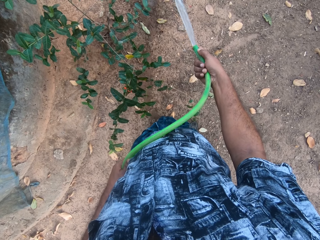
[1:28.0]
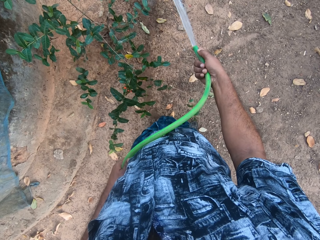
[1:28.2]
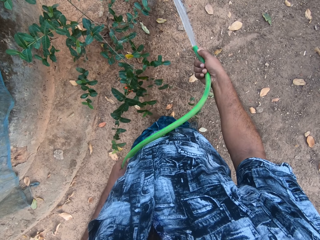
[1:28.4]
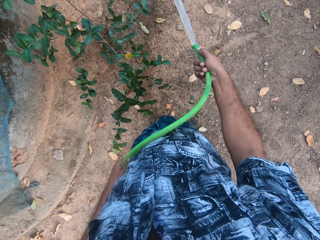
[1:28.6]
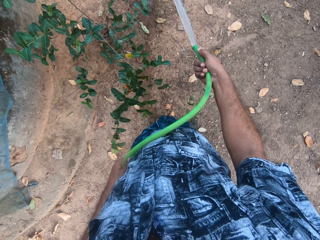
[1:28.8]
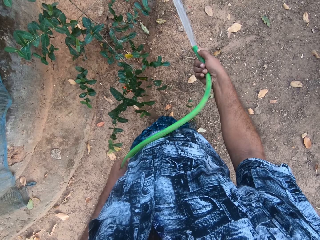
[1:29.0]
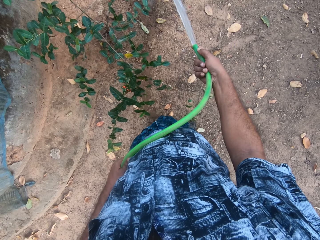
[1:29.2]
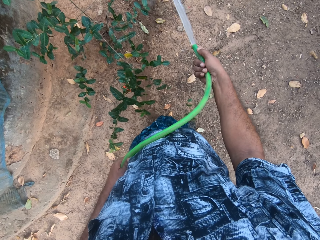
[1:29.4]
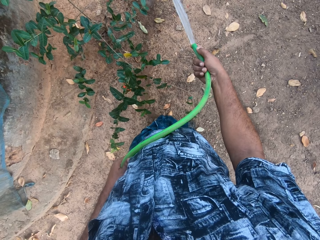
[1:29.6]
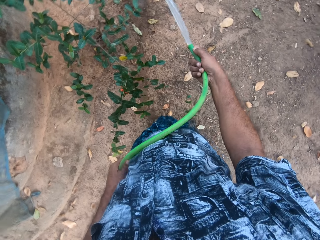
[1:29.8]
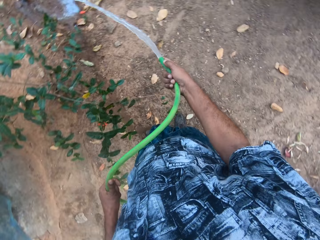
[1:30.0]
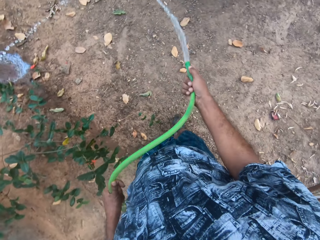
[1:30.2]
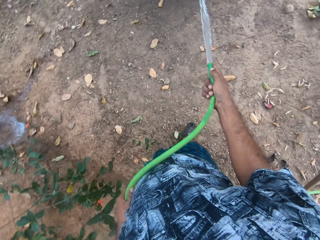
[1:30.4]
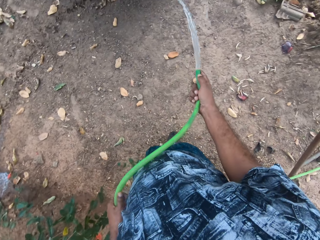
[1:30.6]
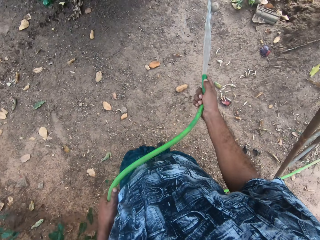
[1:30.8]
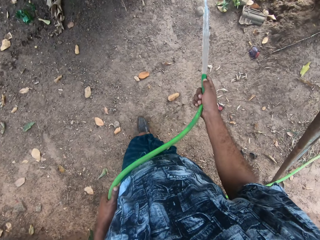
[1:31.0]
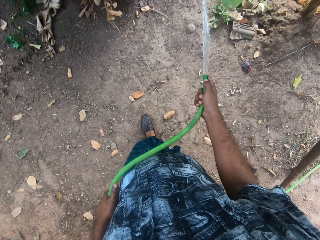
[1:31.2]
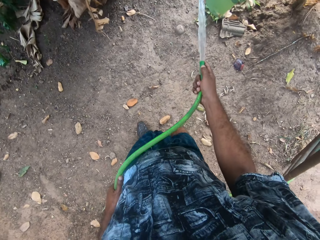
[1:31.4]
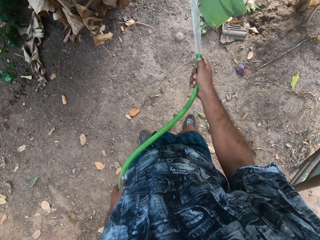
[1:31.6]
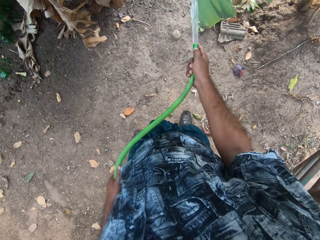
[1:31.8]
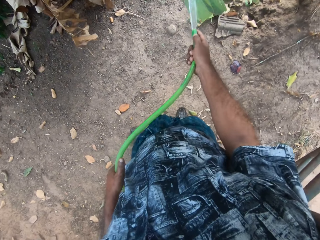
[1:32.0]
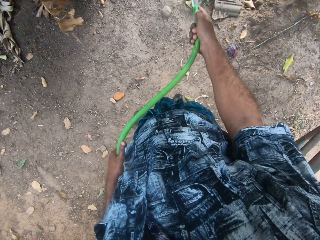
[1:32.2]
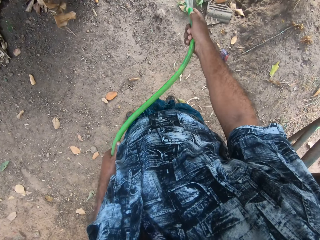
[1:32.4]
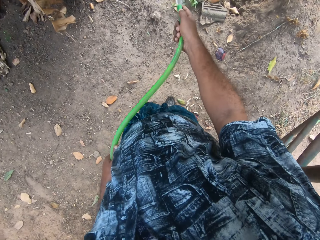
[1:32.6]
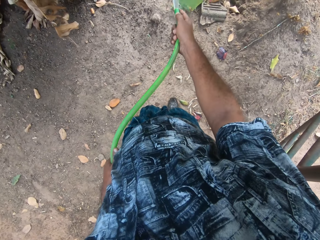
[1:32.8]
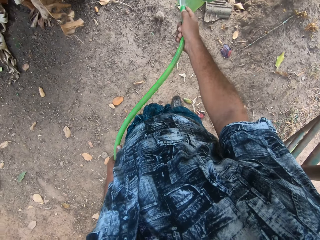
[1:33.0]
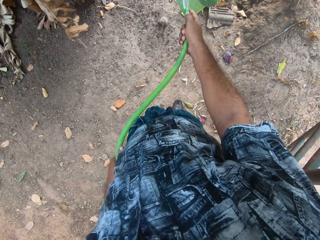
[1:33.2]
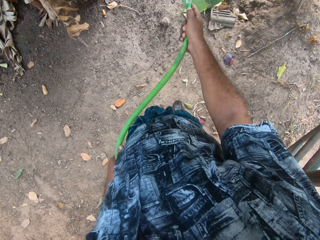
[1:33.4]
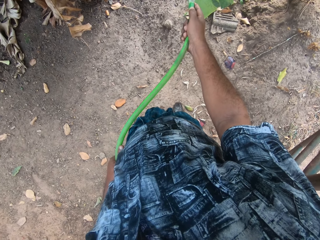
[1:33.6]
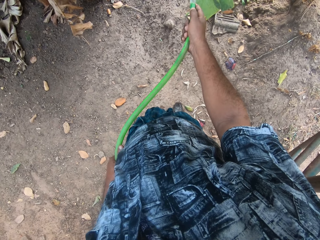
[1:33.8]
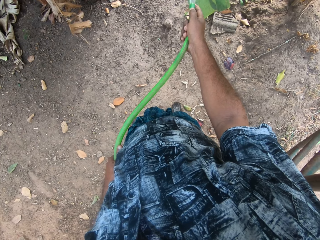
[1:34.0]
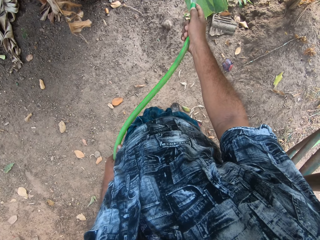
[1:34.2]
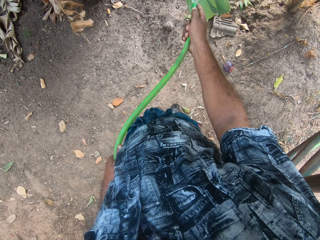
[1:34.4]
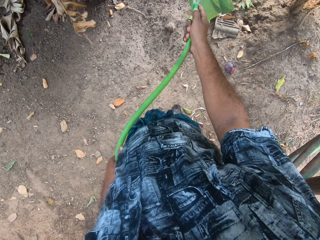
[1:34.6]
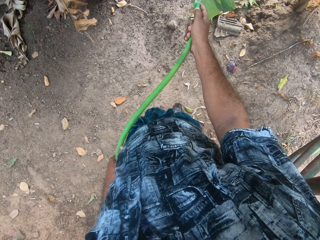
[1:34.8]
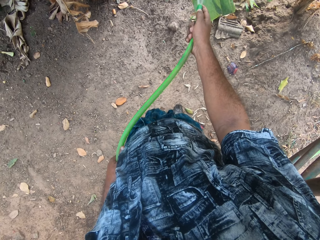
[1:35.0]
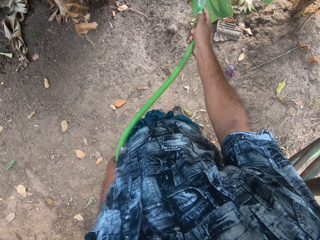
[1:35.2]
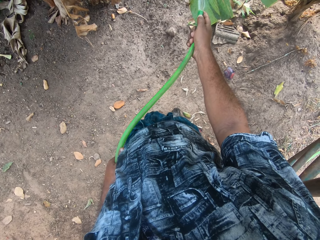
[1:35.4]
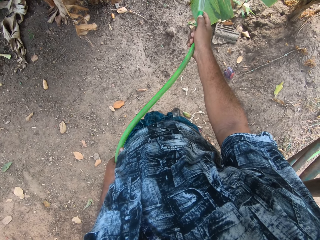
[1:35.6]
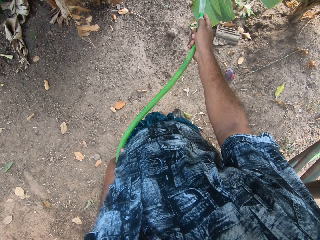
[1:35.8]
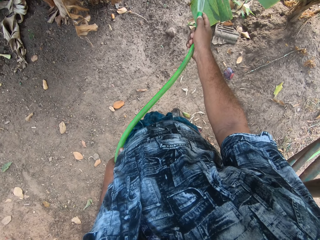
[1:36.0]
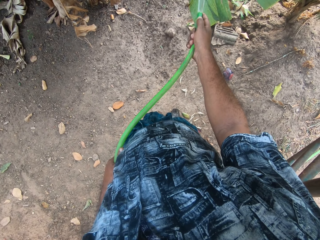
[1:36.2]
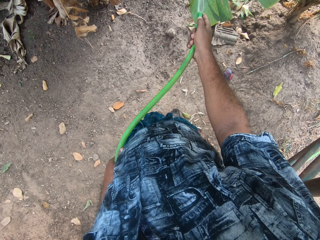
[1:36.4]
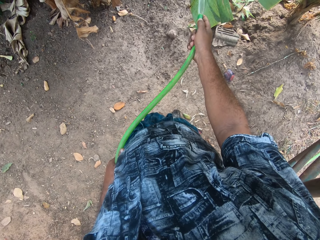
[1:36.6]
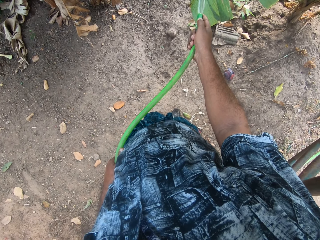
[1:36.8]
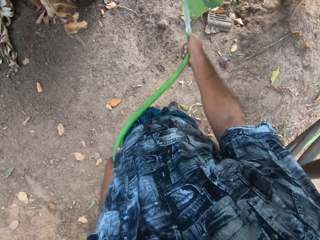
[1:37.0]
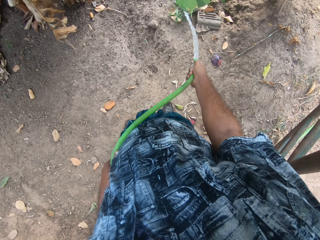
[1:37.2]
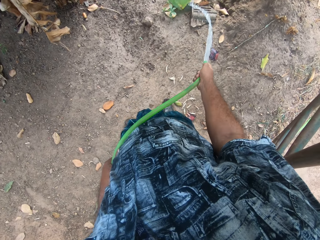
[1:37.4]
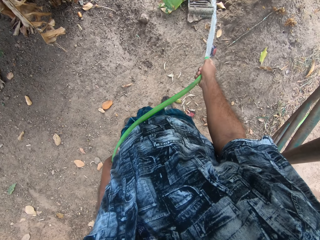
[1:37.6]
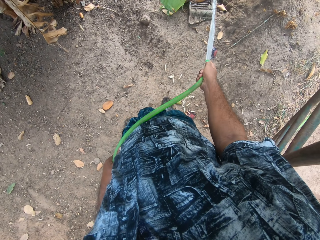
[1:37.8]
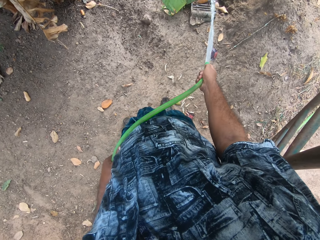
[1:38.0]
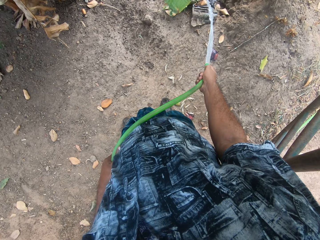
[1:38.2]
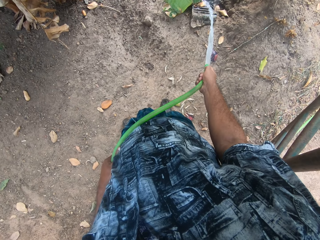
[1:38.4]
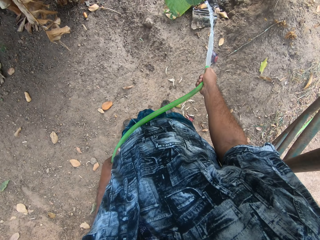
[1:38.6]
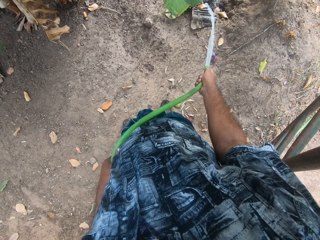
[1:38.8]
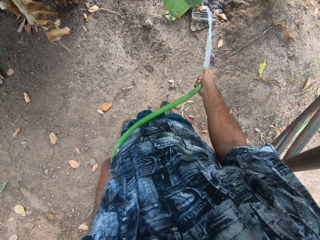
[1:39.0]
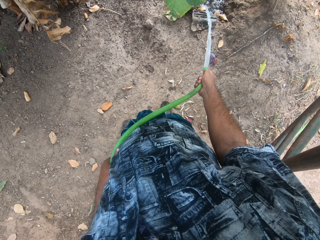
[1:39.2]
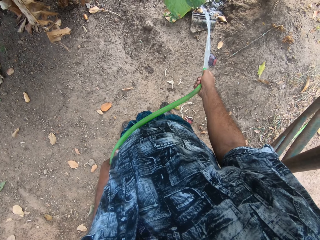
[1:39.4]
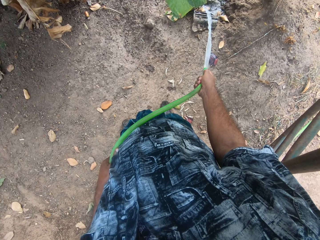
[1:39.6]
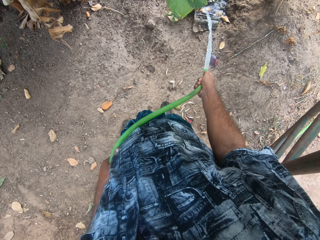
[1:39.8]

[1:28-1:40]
The camera wearer turns around. They walk around the garden. They water the plants.

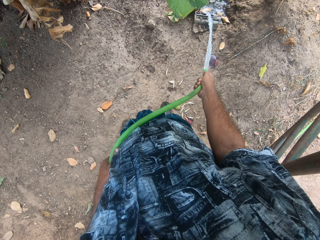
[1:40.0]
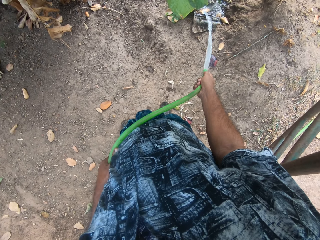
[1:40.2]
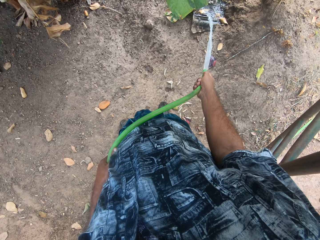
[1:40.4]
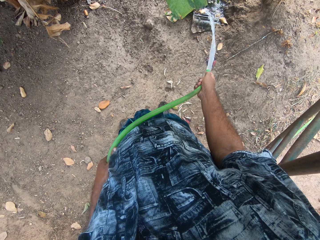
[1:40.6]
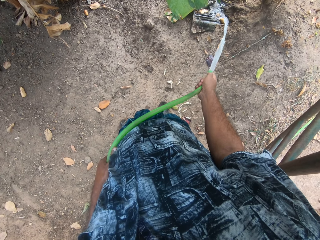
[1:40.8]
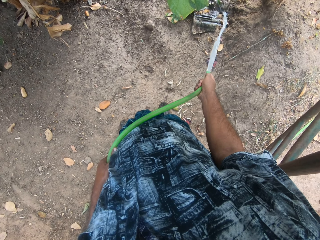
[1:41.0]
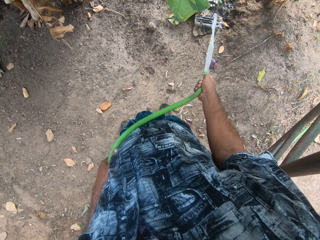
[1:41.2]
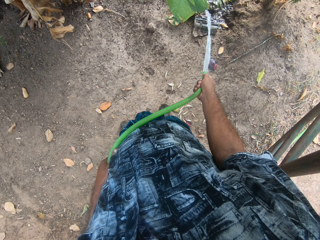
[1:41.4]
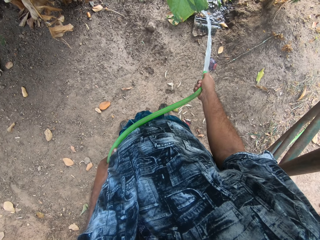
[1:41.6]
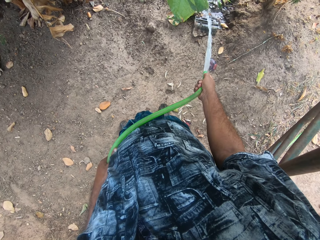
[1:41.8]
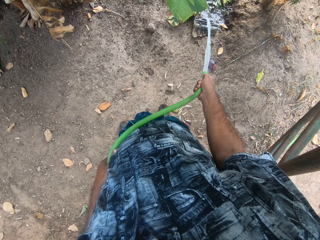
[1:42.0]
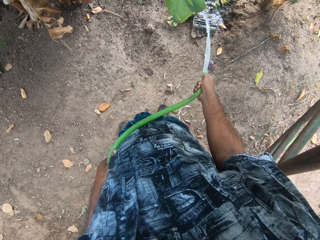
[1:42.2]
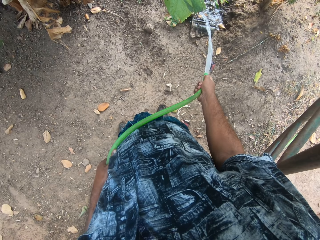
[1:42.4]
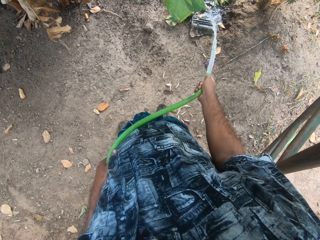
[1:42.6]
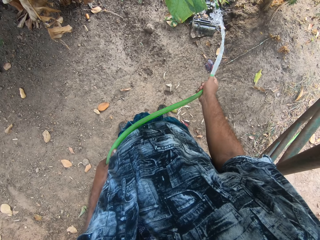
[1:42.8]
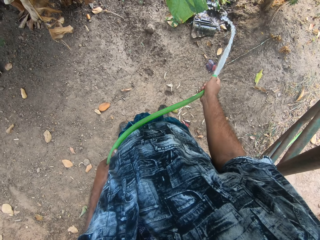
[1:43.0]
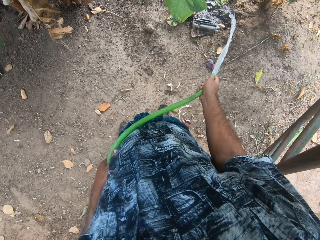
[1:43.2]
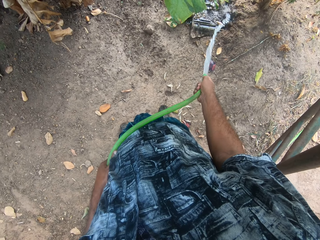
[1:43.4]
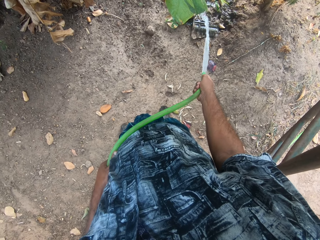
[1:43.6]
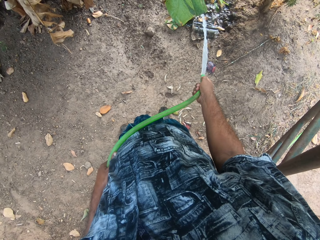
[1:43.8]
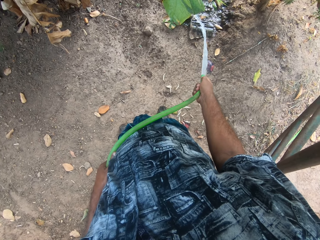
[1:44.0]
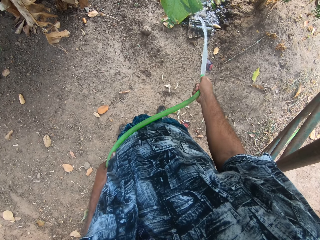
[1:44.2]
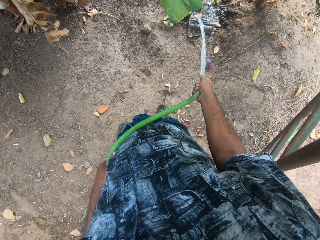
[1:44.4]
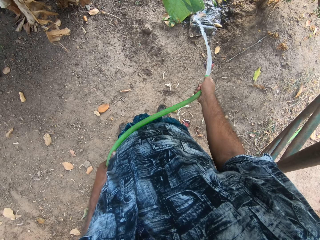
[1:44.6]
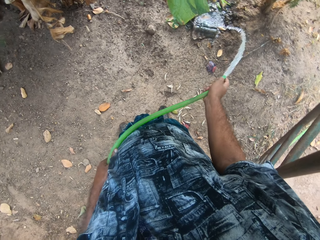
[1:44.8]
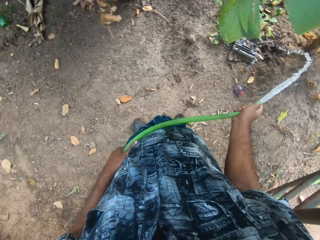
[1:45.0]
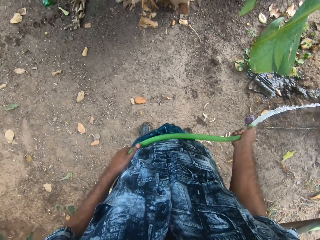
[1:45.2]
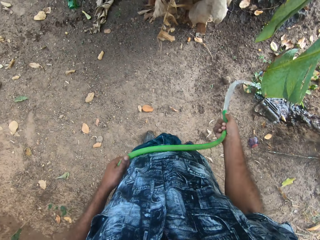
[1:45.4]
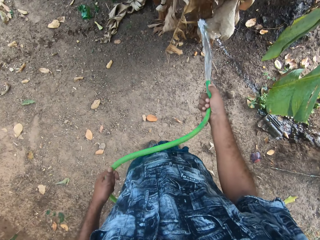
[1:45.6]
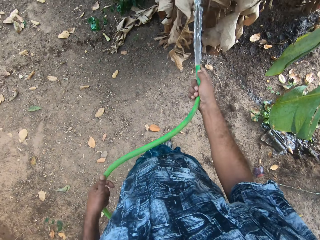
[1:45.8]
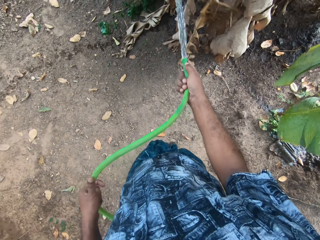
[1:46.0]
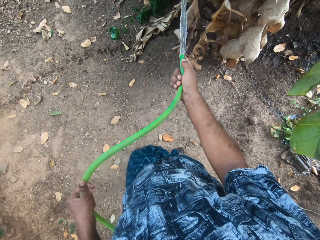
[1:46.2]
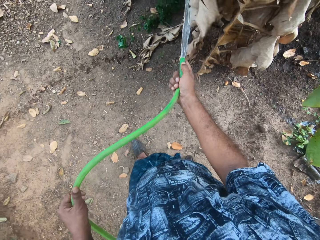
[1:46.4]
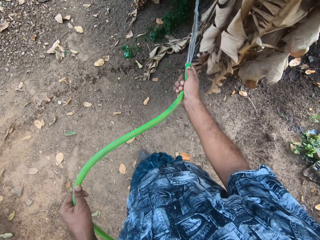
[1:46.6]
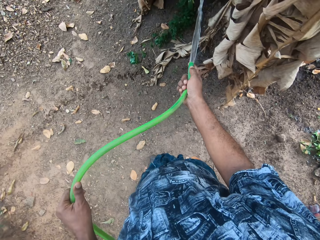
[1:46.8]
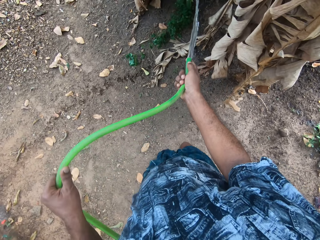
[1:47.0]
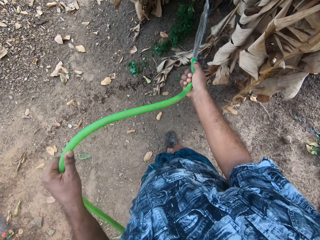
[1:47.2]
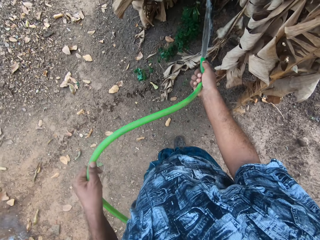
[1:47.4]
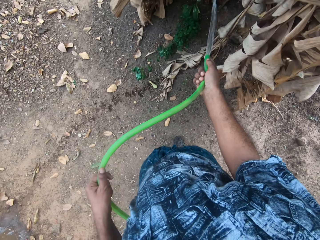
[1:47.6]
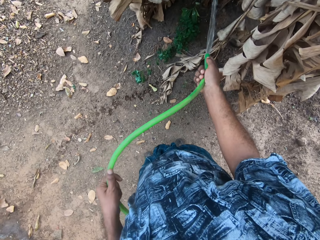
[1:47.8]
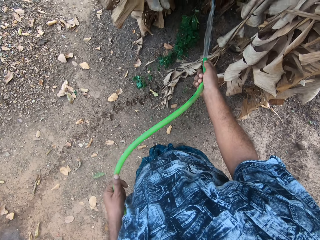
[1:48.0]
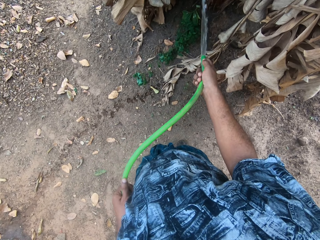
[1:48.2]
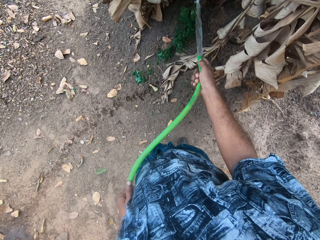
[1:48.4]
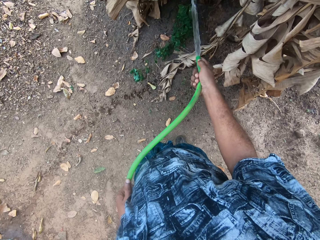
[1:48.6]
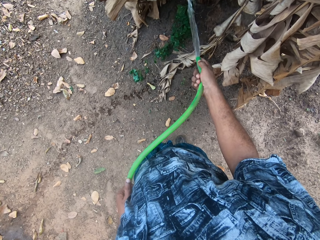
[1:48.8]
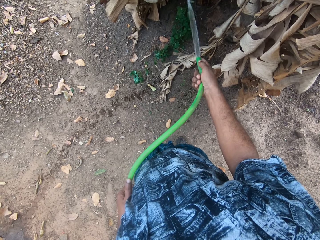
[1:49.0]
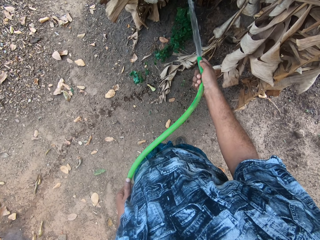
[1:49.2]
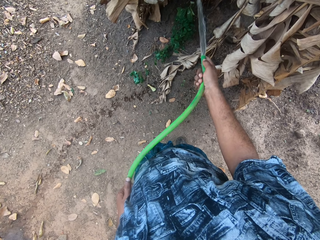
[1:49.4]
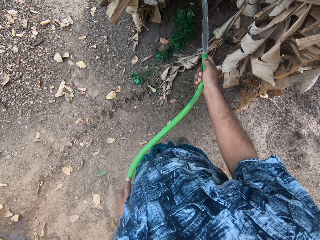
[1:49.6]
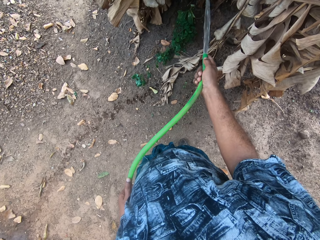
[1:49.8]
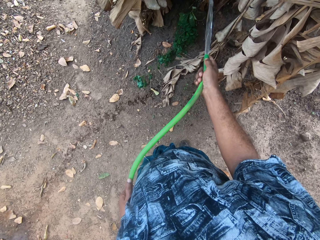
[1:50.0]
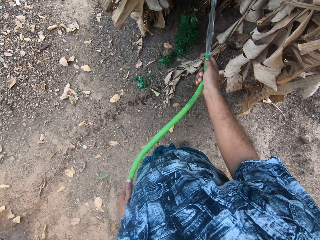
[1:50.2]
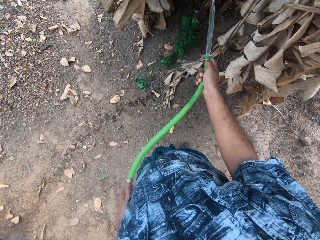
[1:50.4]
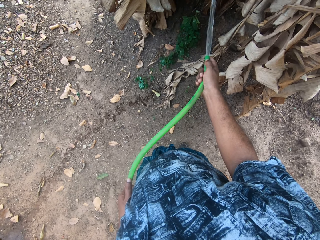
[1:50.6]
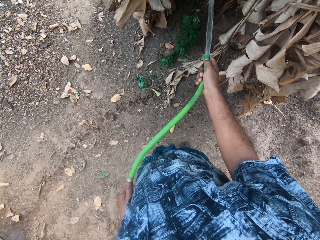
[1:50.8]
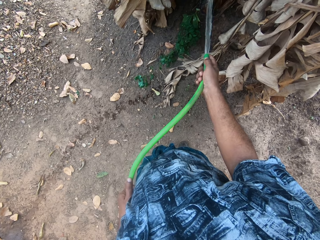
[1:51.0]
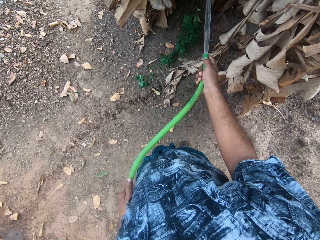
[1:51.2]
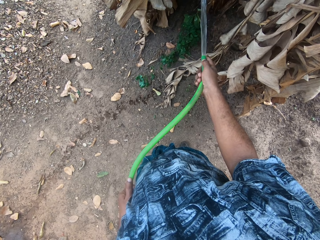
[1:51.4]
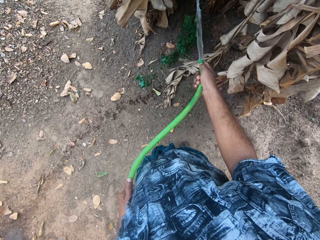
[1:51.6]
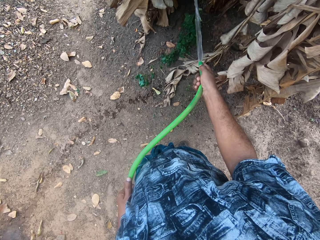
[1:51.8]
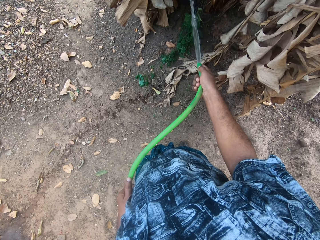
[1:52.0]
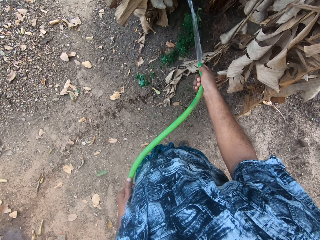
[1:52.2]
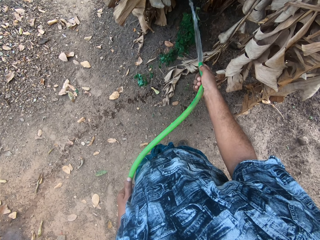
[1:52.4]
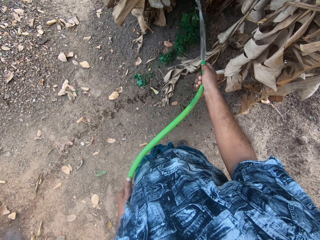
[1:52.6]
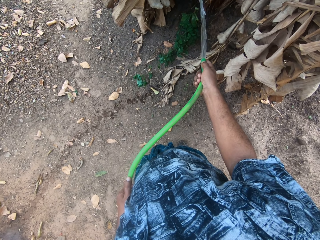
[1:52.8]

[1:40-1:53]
The camera wearer turns around. They water the plants.
